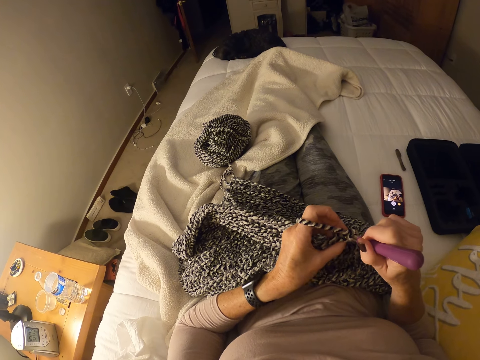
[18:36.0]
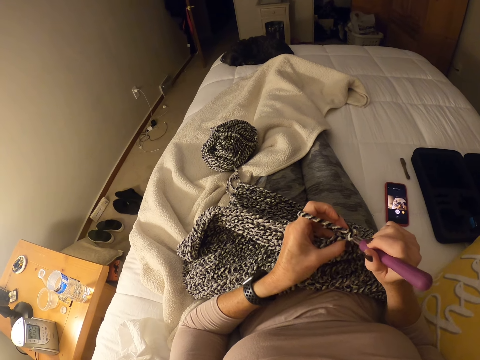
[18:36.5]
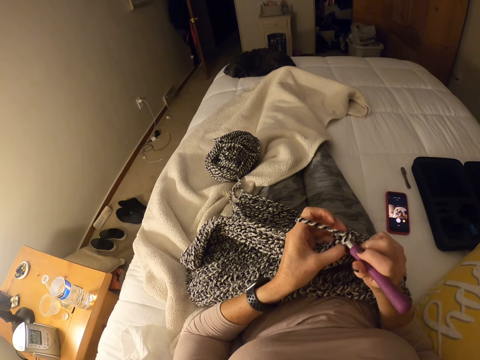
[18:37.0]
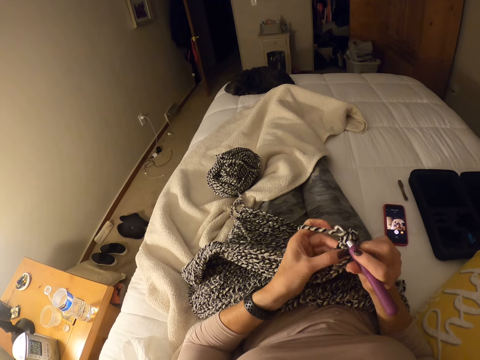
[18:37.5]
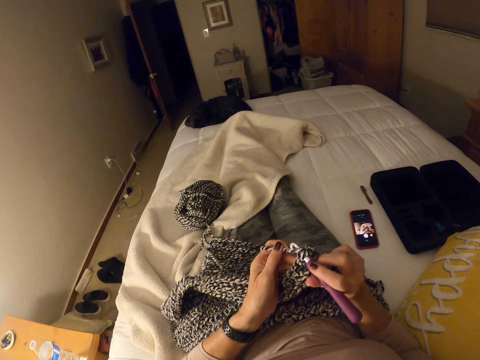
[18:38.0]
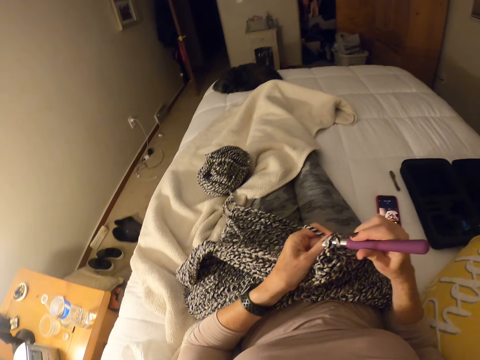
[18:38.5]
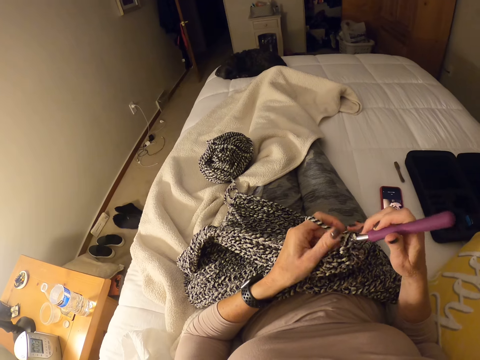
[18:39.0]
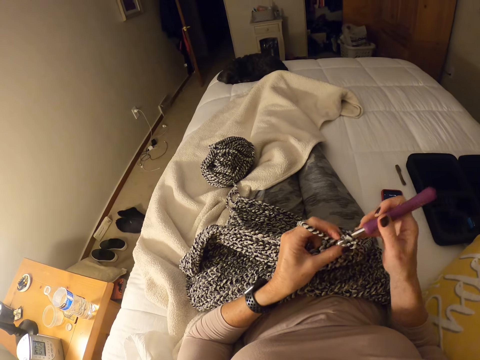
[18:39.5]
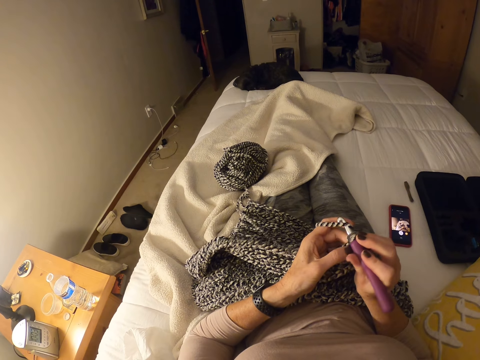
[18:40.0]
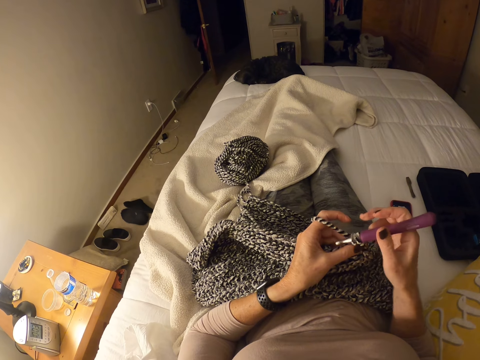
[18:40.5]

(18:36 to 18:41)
The camera wearer continues to crochet.

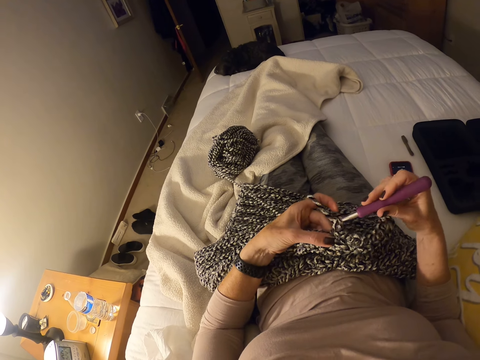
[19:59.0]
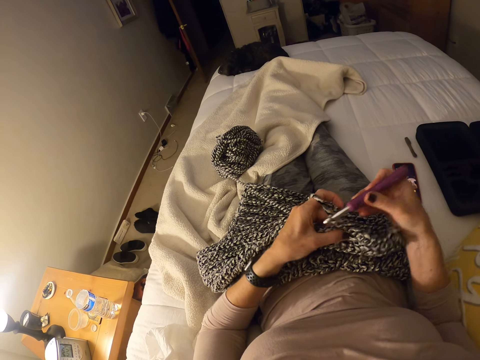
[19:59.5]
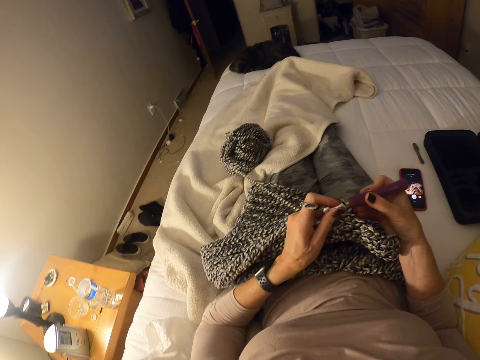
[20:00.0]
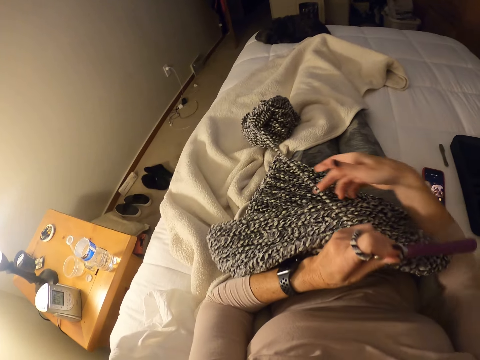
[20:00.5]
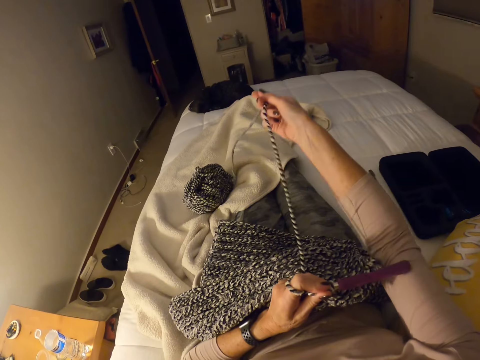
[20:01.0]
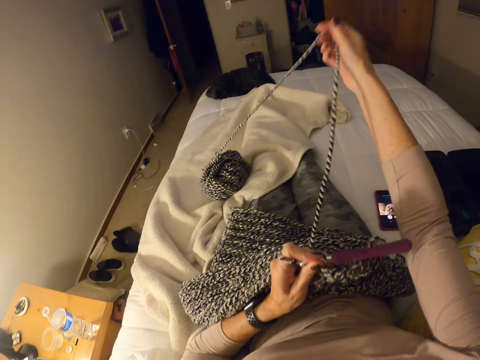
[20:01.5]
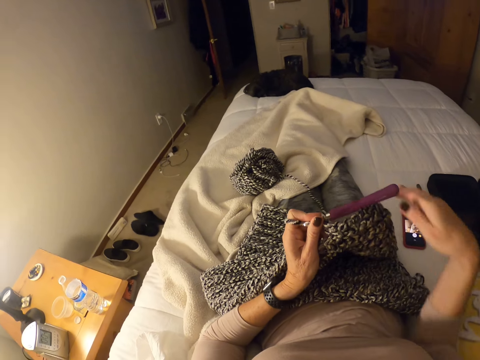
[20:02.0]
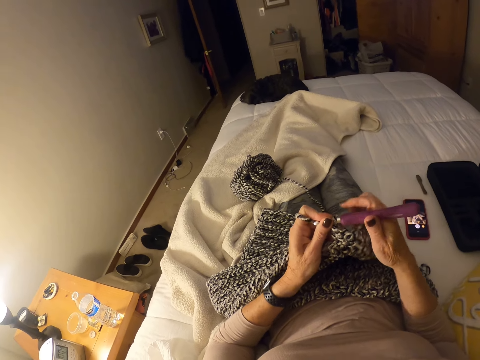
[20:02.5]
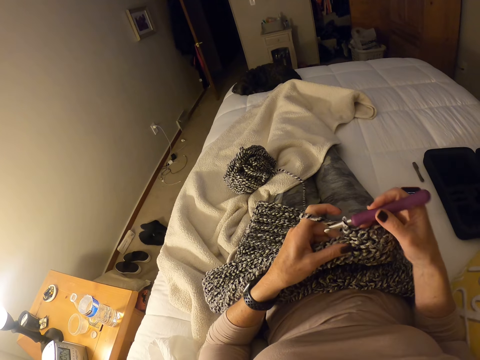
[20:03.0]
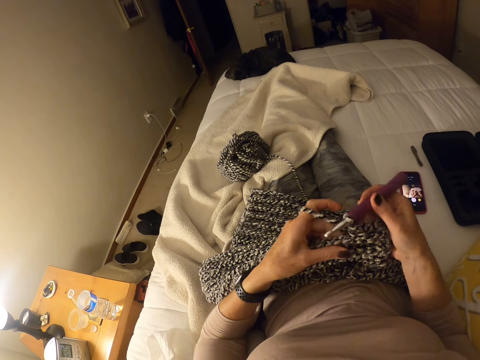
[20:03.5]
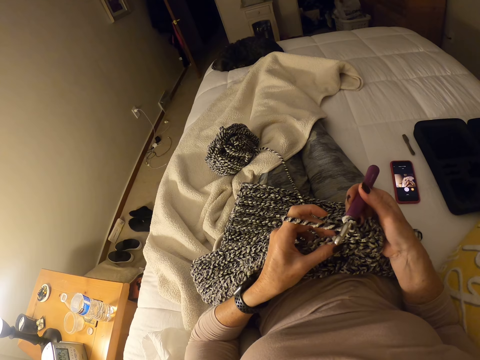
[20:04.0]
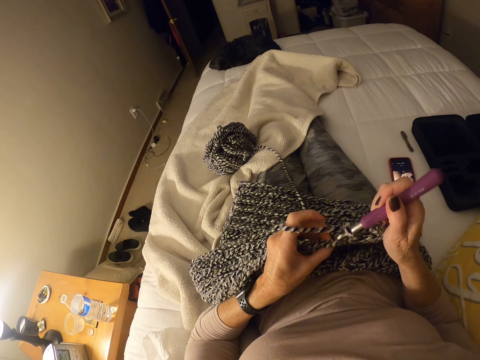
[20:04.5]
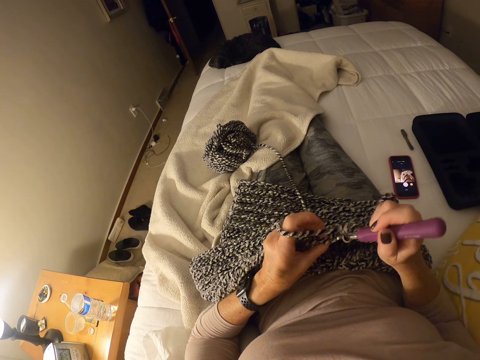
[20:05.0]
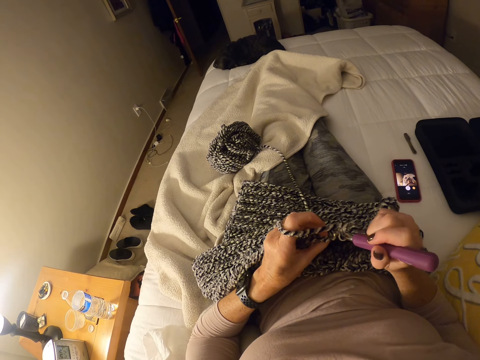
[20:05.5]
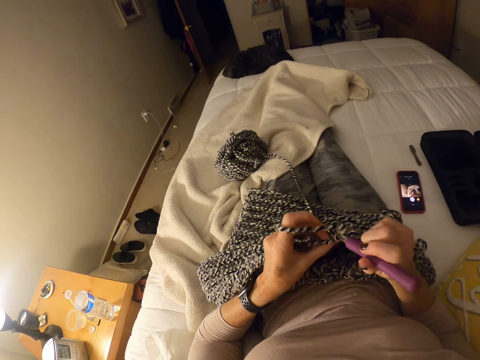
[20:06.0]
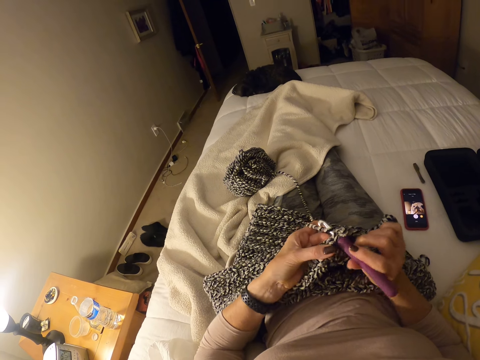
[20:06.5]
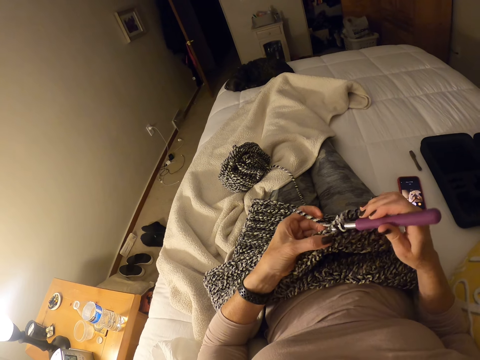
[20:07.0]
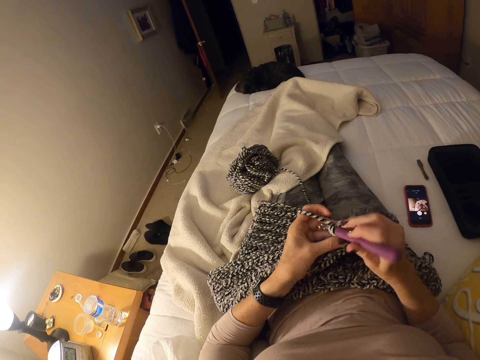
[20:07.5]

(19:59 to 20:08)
The camera wearer pulls the yarn thread. They crochet a garment using a crochet hook.

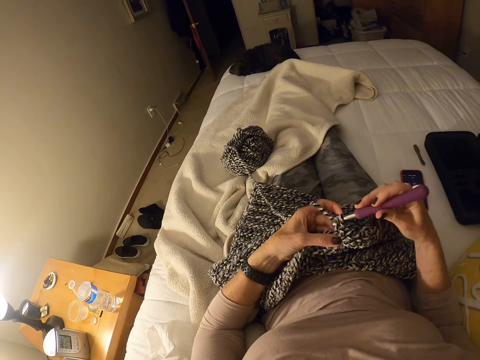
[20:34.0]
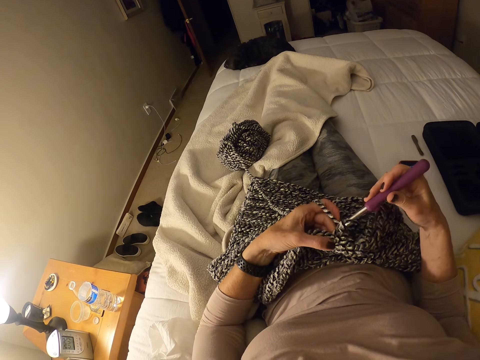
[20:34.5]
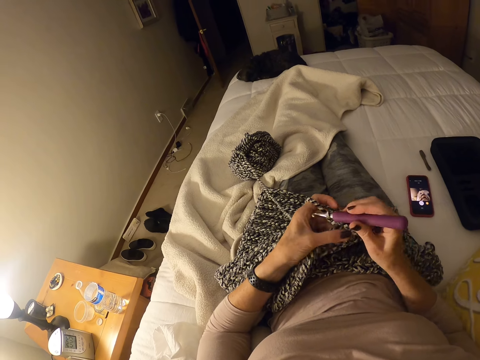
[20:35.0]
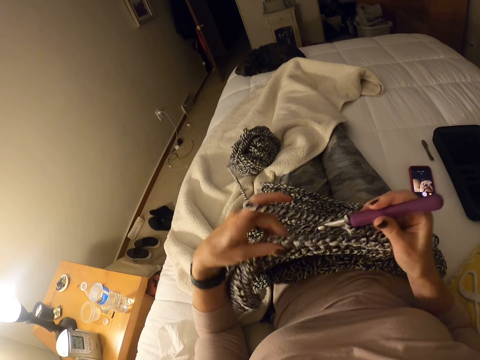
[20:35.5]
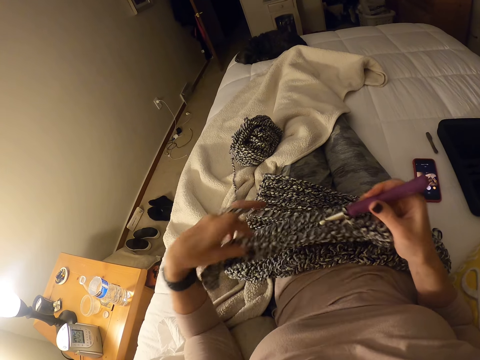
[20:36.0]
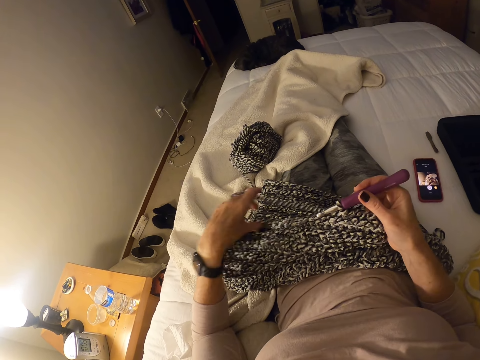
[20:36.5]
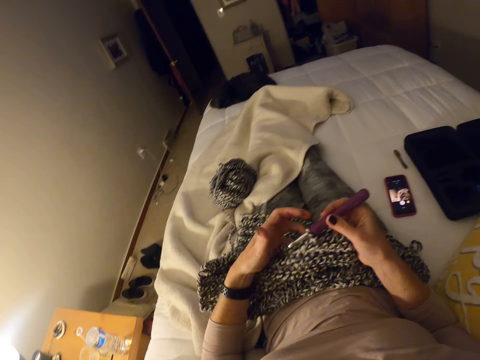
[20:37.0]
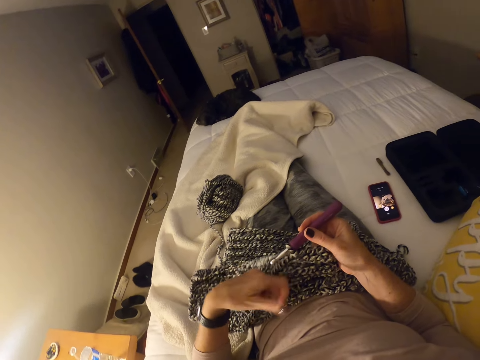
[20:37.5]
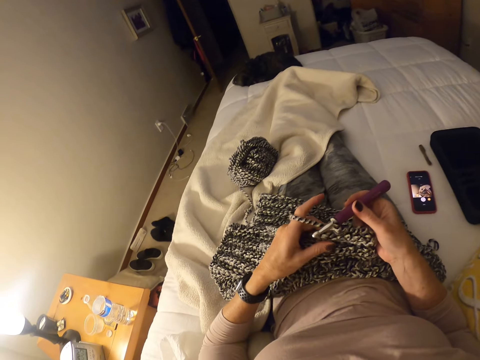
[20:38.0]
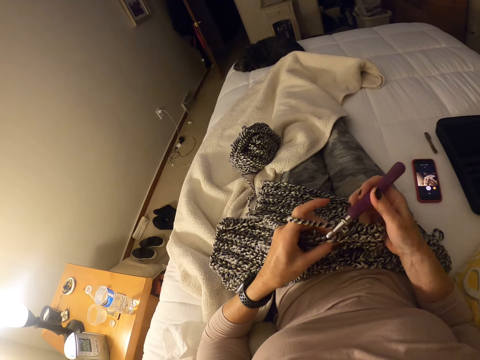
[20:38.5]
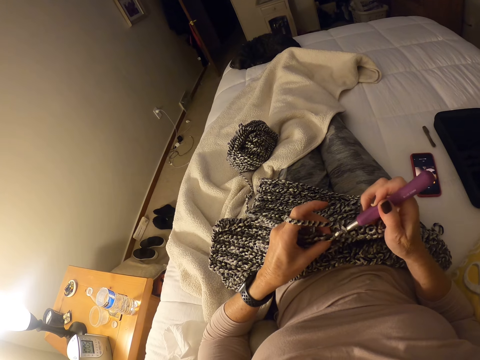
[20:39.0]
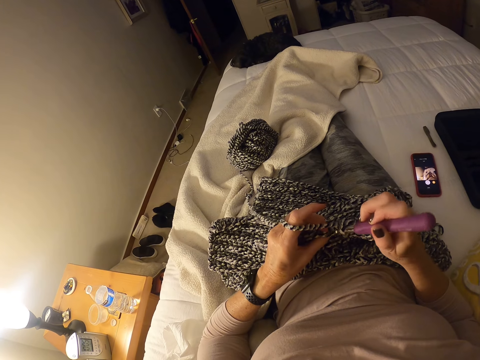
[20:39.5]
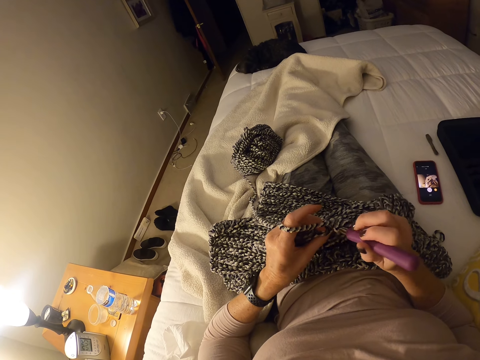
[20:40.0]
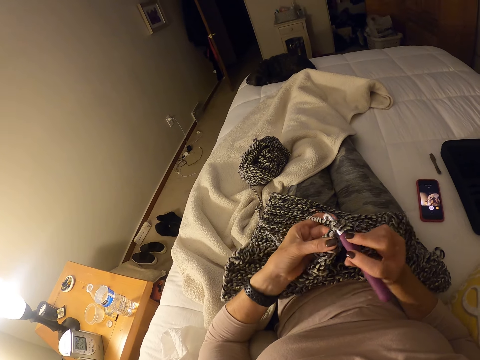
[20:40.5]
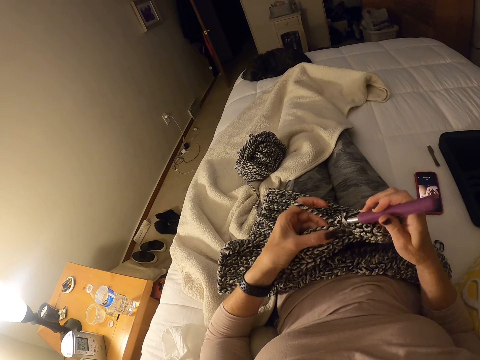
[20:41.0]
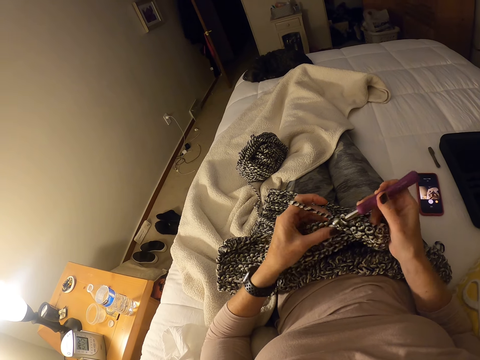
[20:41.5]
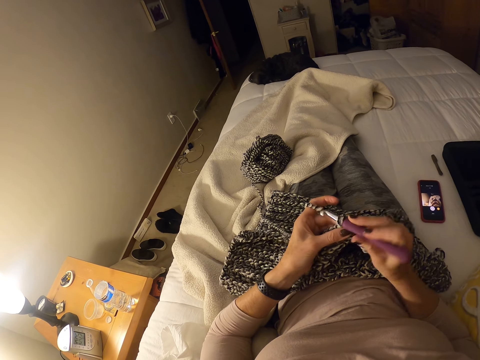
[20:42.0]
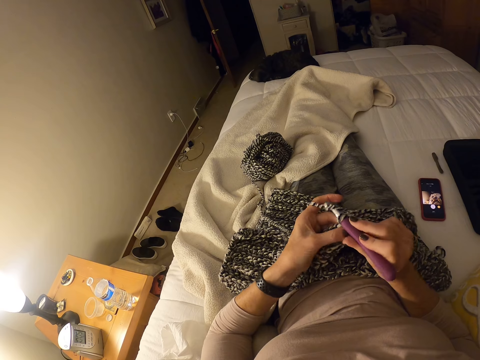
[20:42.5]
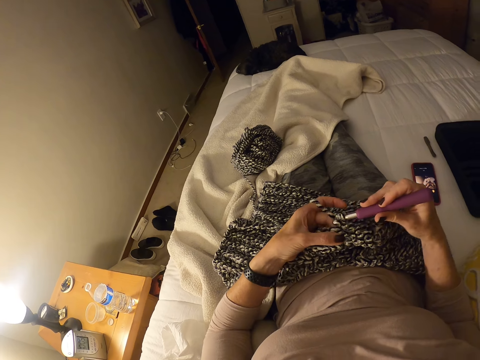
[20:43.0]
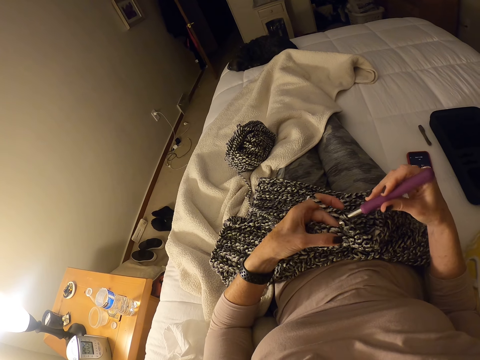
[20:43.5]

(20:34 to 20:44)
The camera wearer straightens the crochet garment. They crochet the garment using a crochet hook.

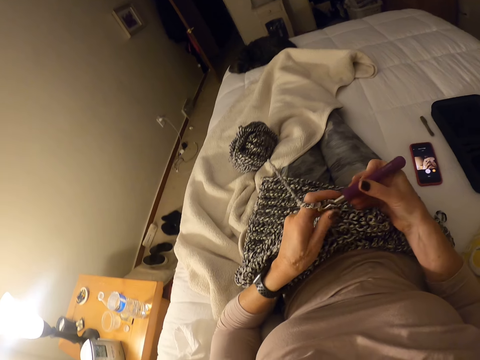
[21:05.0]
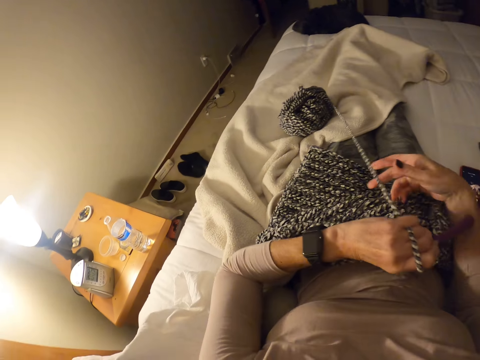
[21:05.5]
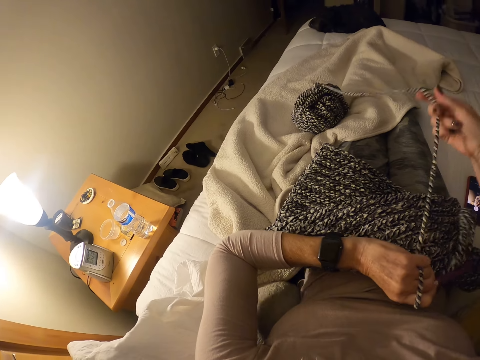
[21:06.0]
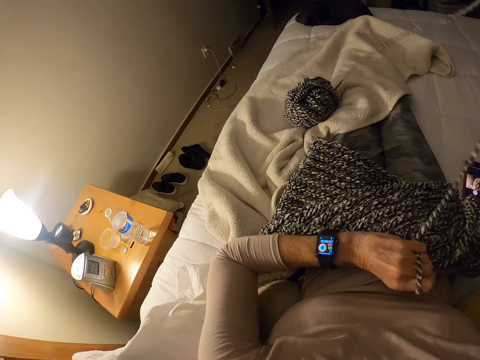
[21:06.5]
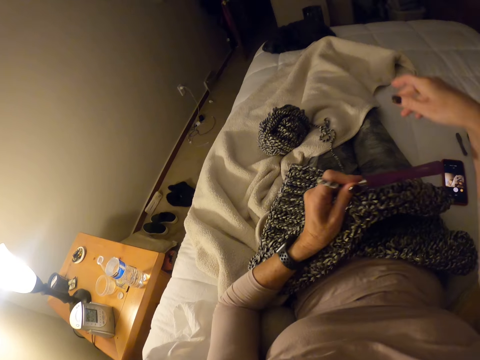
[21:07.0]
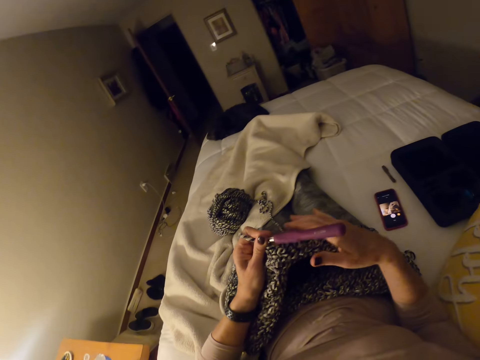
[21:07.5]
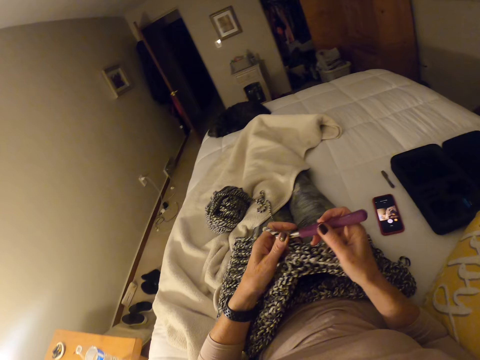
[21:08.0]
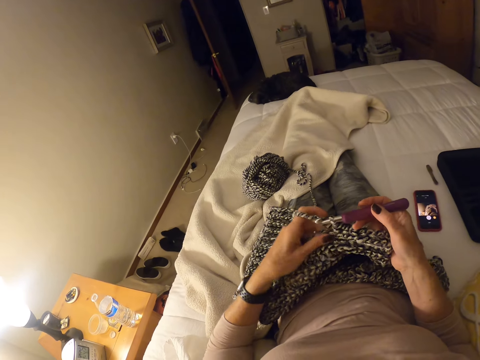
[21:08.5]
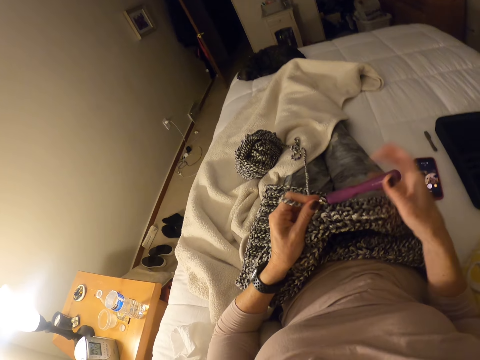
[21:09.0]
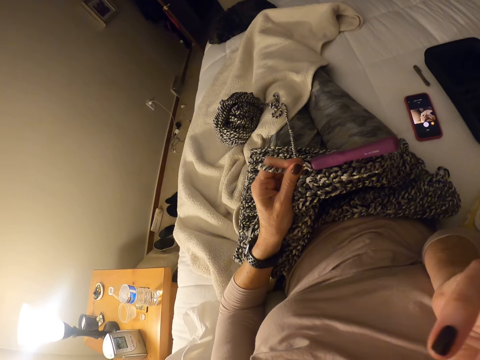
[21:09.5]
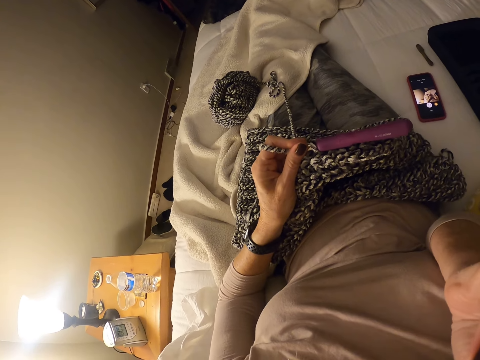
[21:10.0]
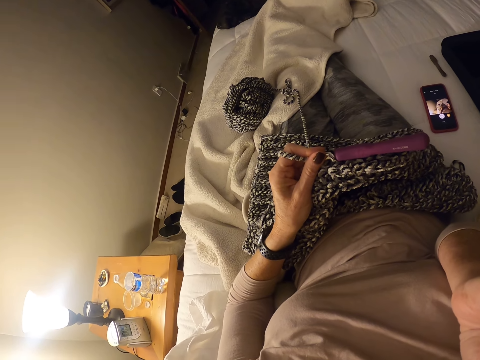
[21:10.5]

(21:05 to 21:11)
The camera wearer pulls the yarn on the bed. They crochet a garment using a crochet hook. They touch the camera.
